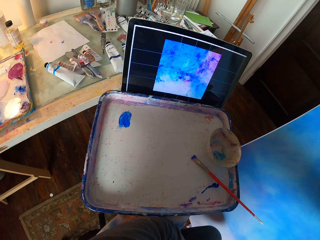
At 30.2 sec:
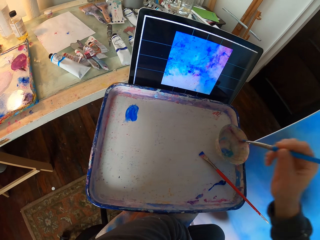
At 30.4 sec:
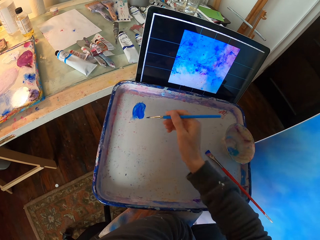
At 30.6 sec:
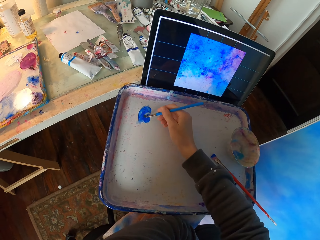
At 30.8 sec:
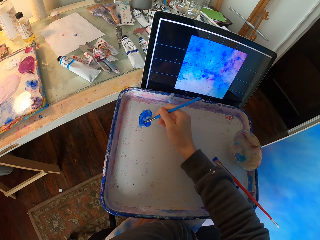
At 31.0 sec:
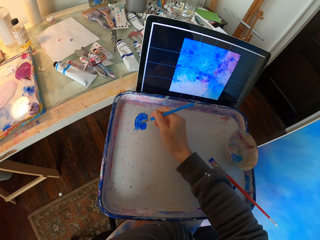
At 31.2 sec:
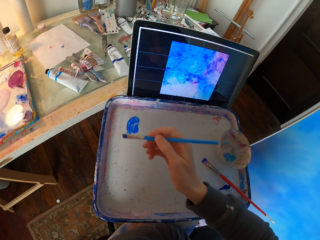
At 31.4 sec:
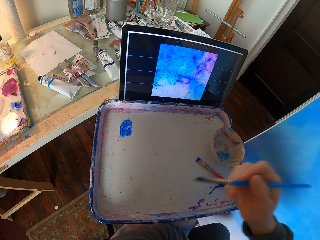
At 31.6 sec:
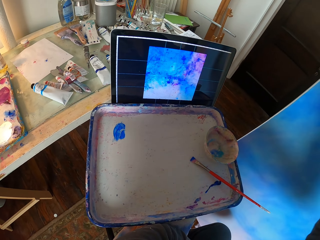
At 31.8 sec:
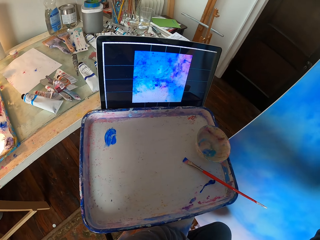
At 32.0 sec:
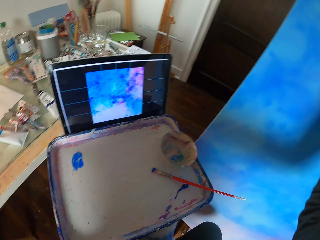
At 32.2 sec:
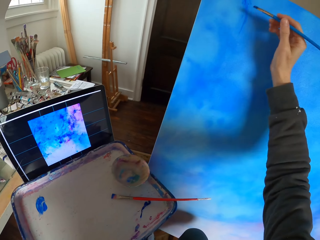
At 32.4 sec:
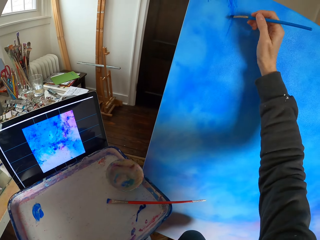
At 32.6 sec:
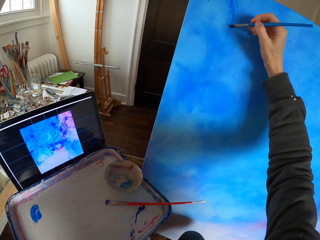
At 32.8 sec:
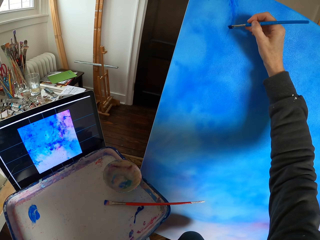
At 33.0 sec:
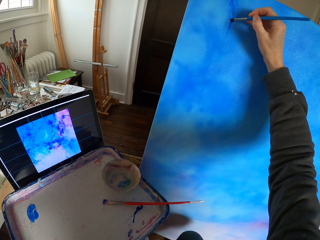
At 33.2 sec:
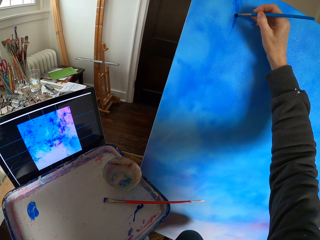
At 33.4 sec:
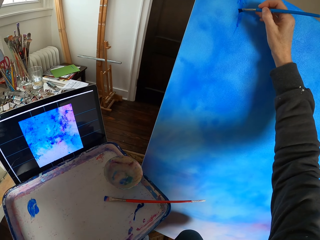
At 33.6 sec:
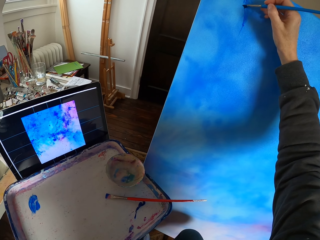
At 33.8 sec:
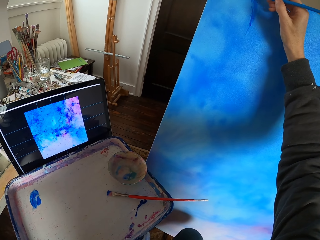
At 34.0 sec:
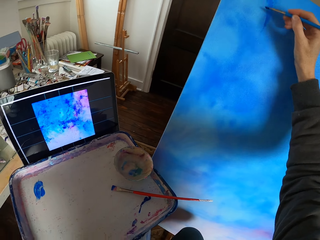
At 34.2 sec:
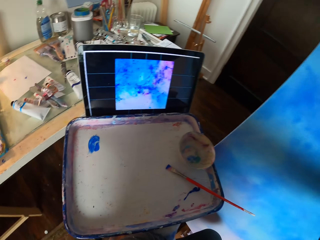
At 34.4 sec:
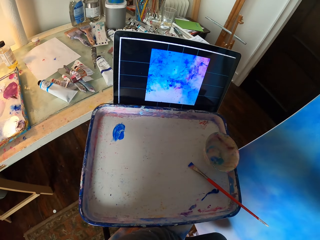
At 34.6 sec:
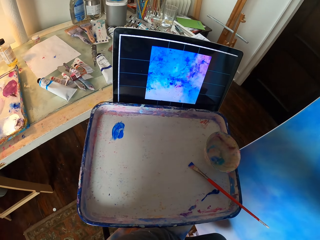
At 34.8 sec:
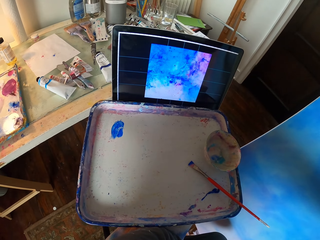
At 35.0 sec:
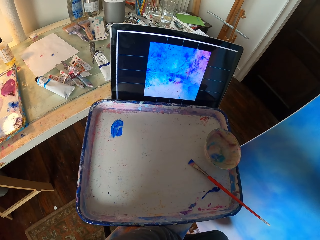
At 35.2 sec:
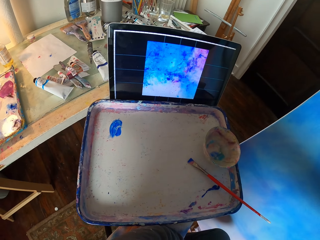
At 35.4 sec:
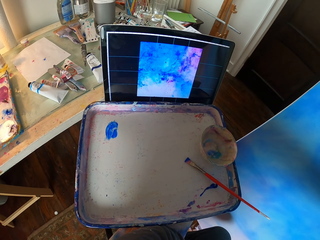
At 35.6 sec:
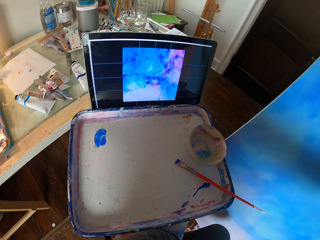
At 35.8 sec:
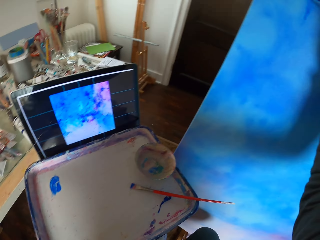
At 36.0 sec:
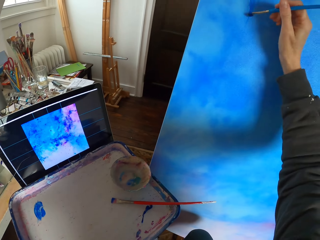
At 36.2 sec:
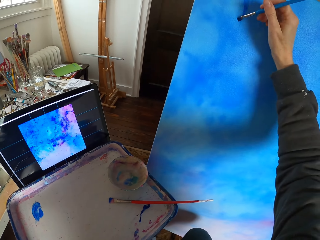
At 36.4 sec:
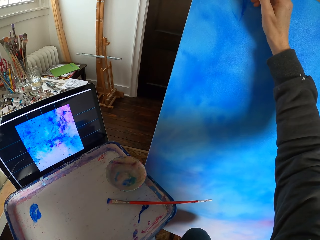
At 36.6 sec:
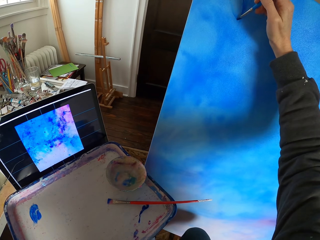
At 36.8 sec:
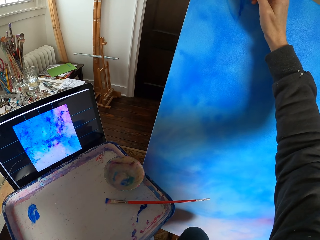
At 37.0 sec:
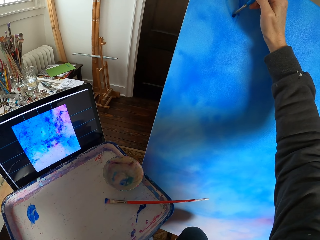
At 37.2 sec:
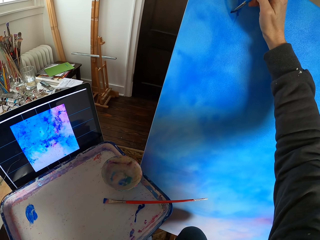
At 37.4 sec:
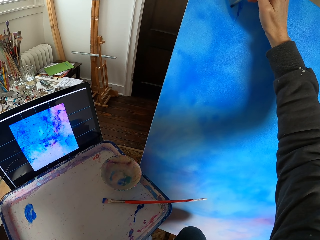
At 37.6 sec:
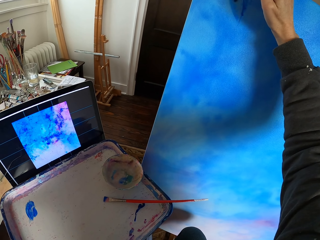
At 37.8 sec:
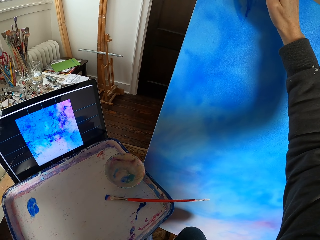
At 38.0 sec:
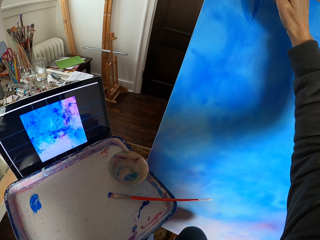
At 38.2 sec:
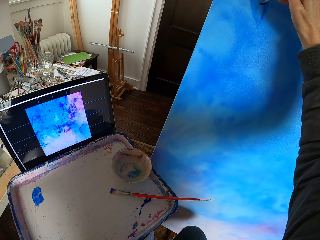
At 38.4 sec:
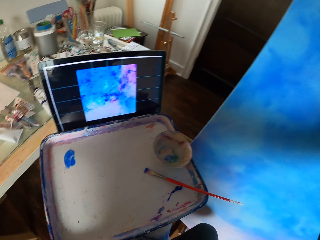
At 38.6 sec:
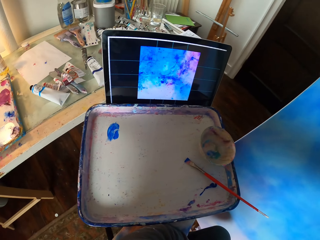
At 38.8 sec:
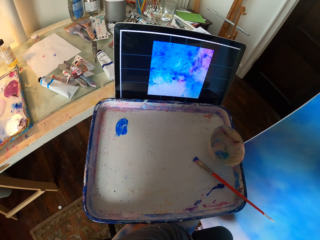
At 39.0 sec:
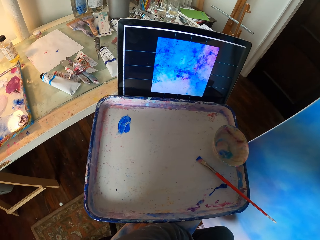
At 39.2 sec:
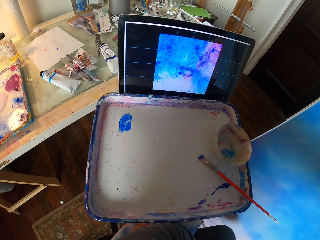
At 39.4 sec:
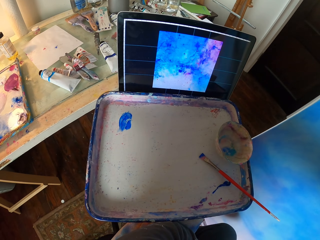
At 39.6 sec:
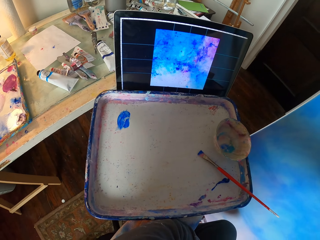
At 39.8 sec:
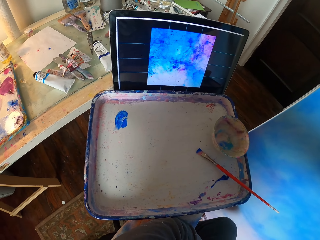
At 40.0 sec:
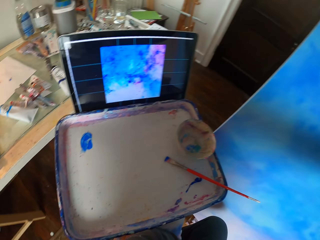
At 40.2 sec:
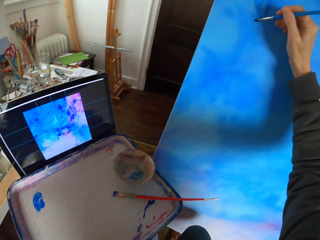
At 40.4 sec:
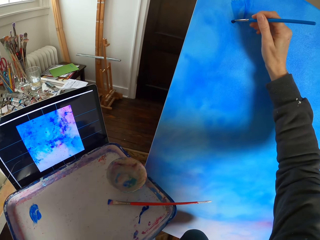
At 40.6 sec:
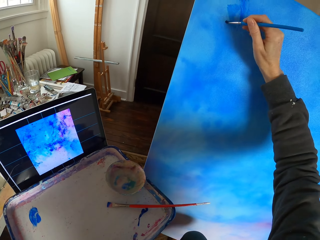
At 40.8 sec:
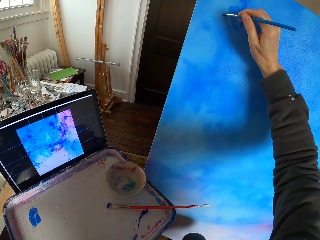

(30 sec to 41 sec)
The camera wearer dips the painting stick in a paint. They paint the wall. They look around. They paint the canvas.

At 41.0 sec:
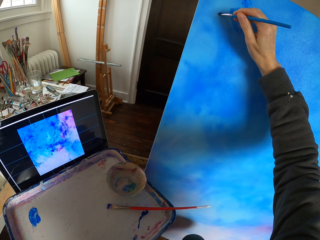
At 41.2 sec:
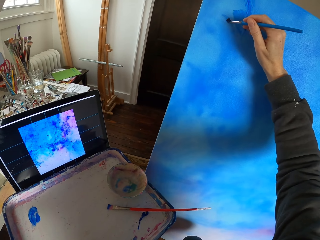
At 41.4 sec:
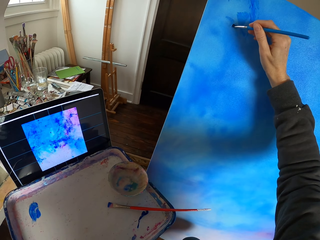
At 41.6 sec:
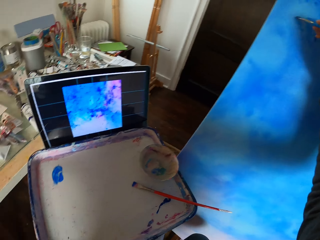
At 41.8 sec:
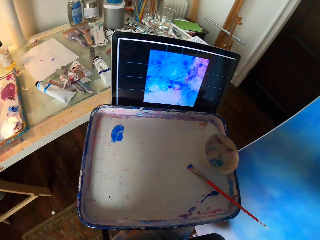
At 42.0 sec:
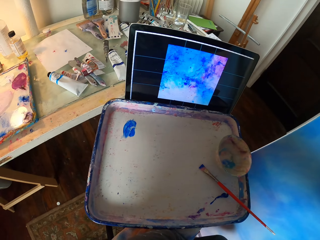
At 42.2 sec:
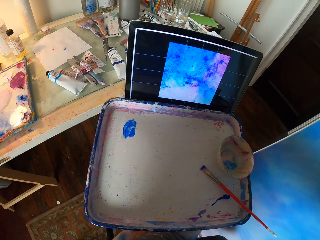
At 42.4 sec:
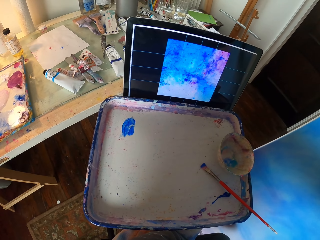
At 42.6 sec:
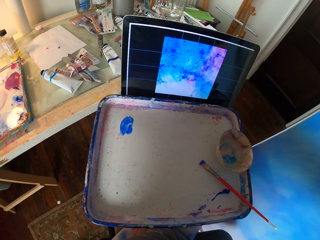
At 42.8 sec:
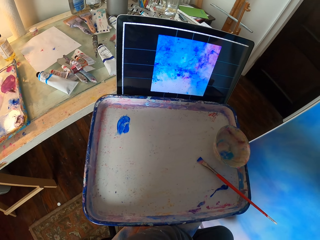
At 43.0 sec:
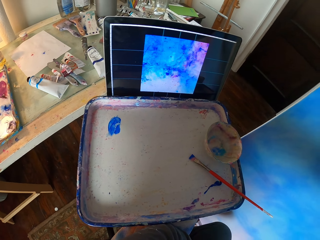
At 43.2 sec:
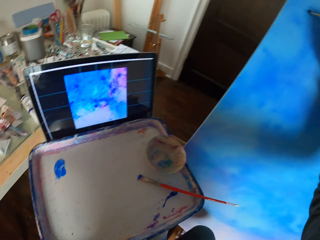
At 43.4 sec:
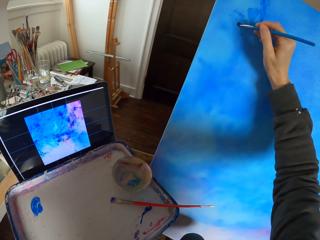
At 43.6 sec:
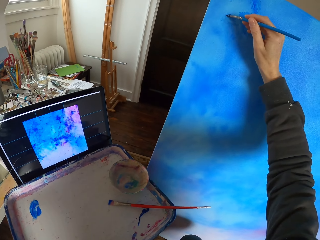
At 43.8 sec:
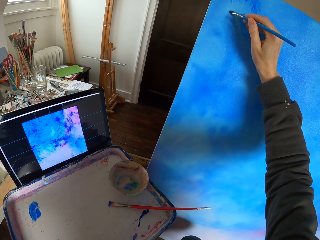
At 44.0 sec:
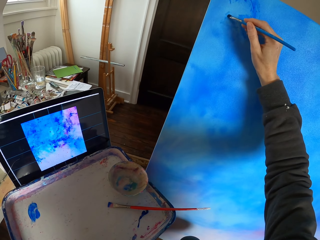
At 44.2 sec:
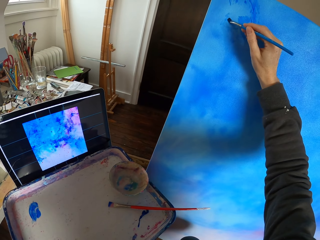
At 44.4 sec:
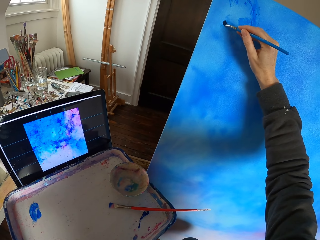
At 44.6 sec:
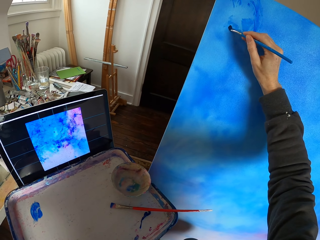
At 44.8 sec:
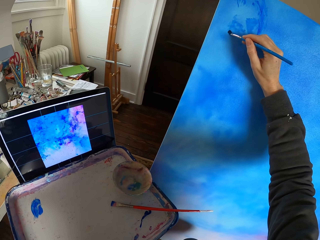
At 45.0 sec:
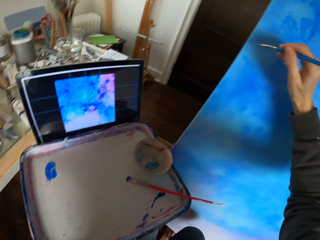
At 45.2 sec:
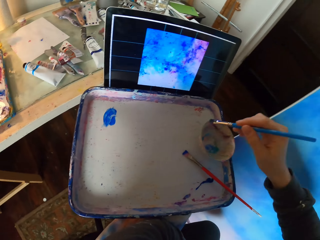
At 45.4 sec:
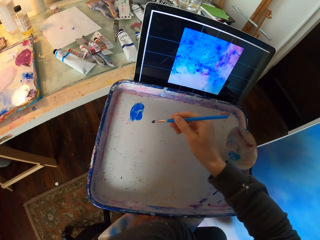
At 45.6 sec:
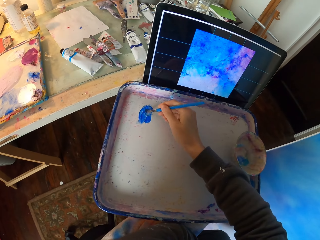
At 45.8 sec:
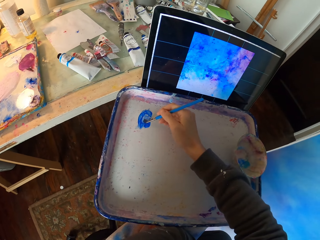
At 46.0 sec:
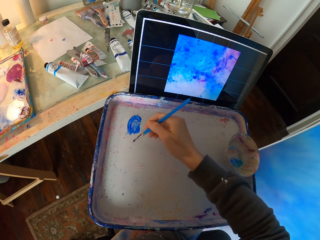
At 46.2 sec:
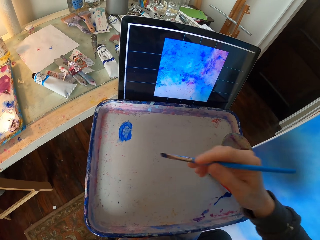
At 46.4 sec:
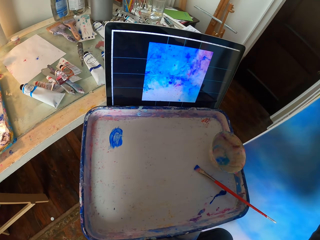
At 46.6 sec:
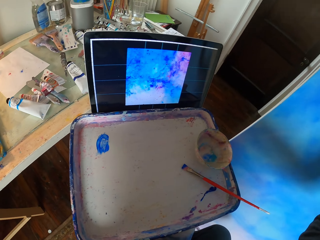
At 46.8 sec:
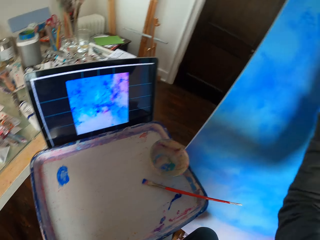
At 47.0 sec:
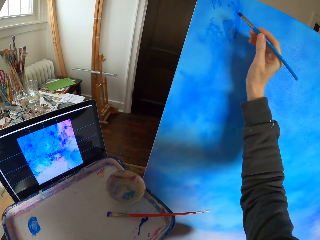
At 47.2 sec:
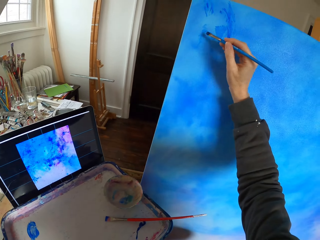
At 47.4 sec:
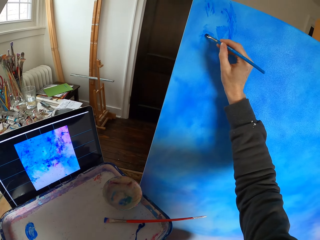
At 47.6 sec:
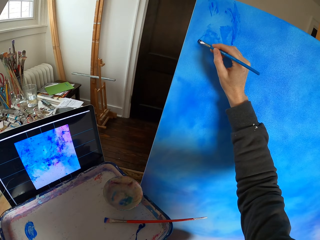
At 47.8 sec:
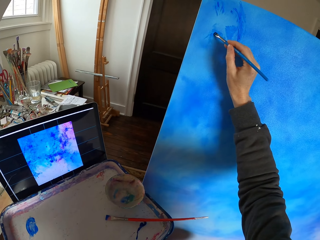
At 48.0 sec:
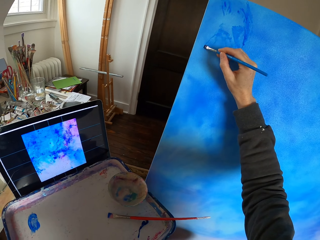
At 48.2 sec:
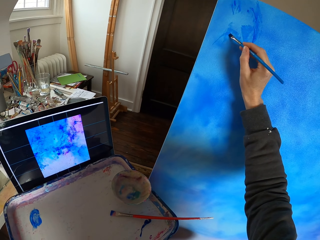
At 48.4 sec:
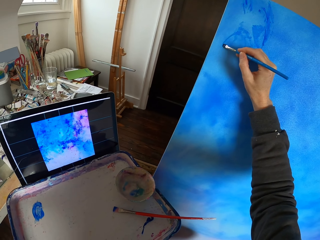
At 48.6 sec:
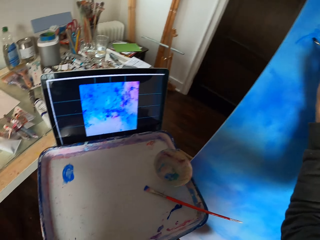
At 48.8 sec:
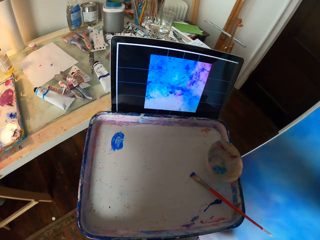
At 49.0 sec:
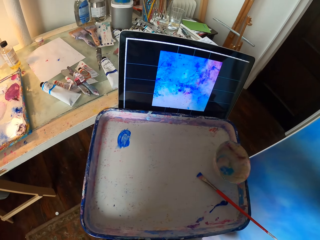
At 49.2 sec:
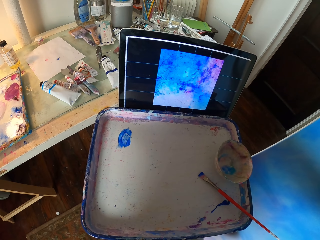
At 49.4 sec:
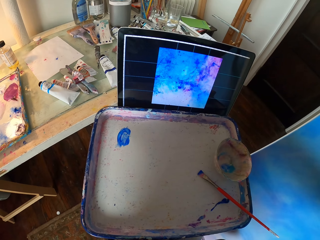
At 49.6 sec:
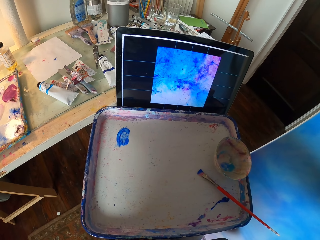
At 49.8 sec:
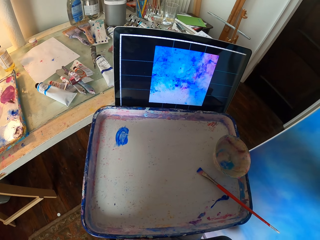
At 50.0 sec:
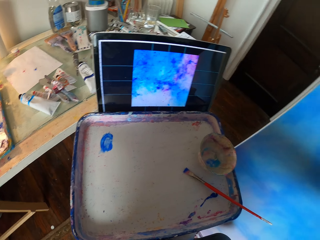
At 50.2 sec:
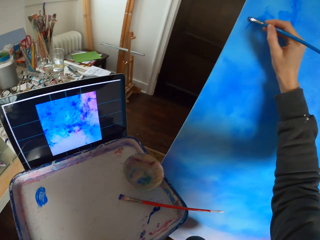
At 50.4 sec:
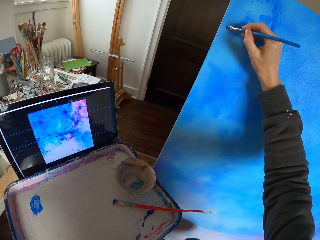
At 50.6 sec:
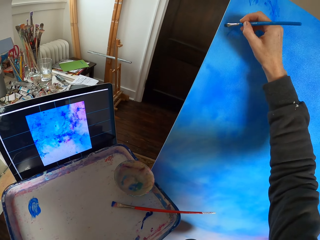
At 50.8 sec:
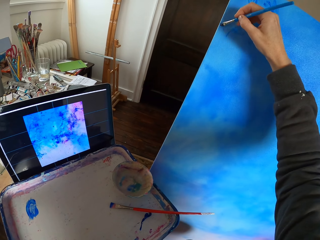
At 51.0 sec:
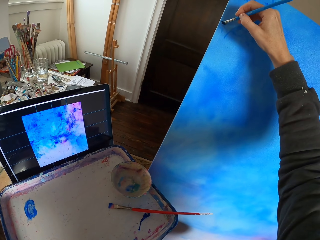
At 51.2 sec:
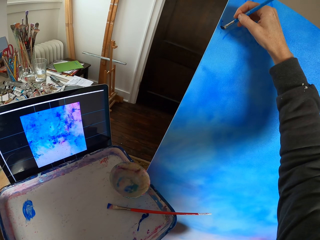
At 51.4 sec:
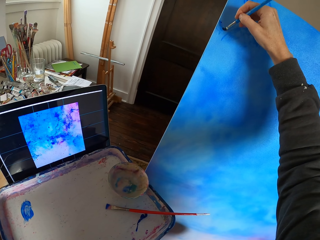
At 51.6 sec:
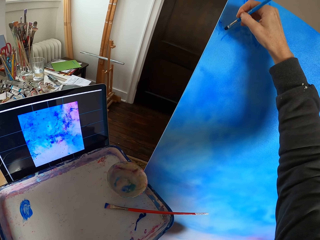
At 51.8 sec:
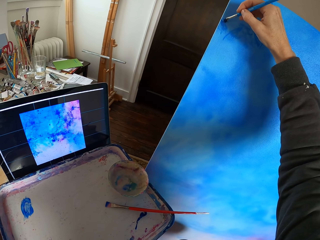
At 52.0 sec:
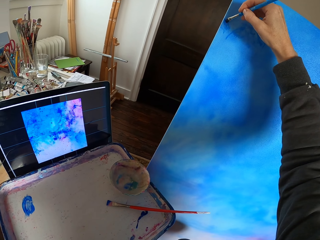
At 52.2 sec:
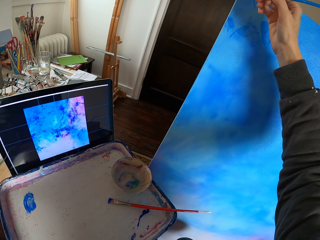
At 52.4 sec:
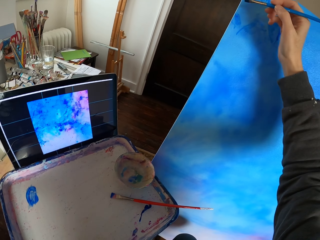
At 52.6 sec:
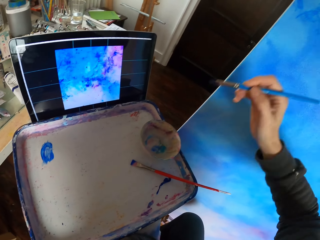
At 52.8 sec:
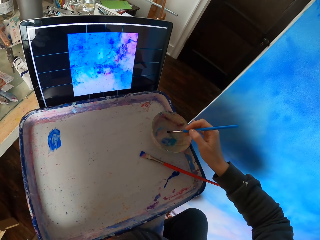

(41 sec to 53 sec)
The camera wearer looks around. They paint the canvas. They dip the painting stick in a paint. They paint the wall.
